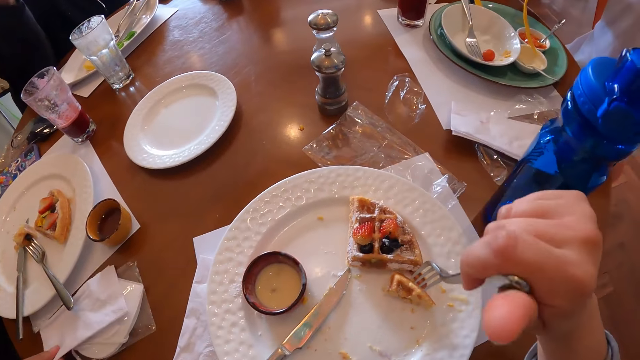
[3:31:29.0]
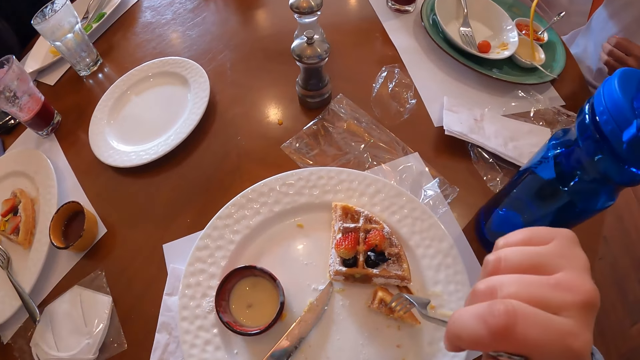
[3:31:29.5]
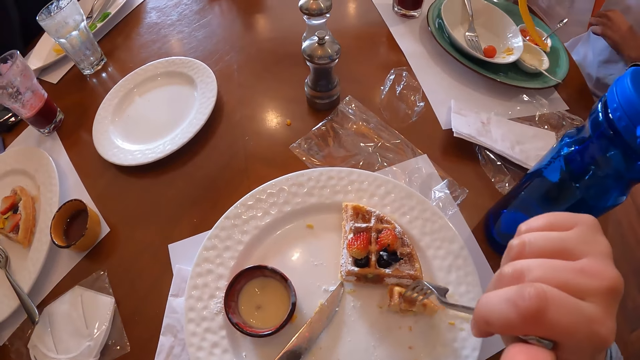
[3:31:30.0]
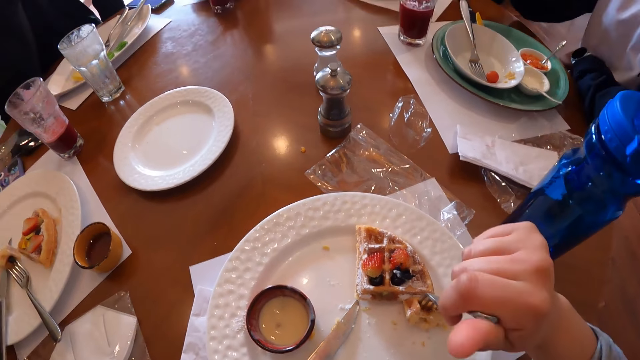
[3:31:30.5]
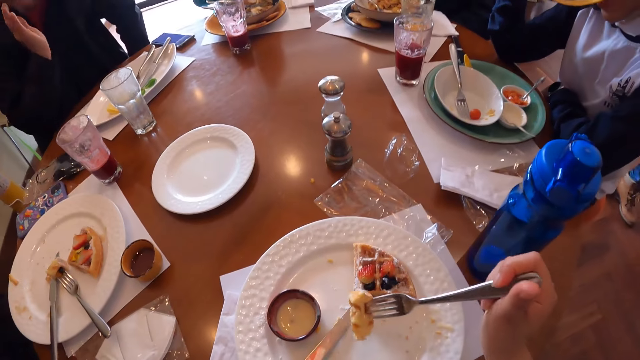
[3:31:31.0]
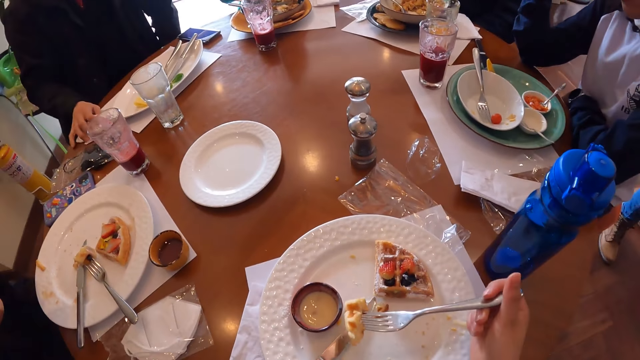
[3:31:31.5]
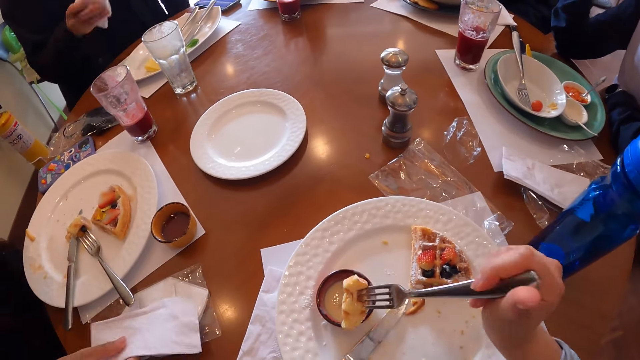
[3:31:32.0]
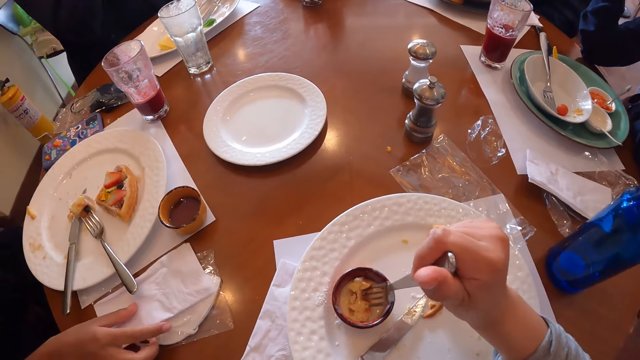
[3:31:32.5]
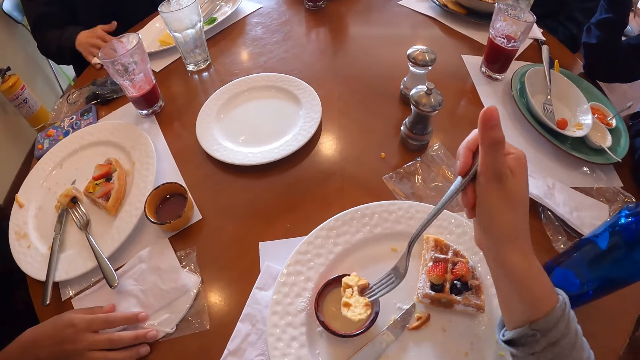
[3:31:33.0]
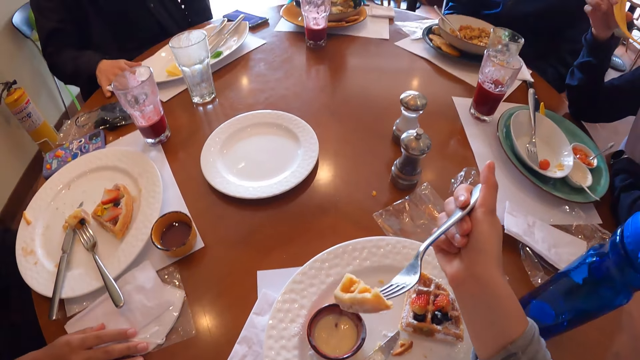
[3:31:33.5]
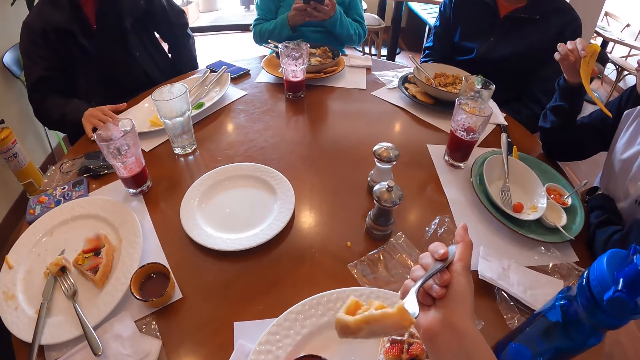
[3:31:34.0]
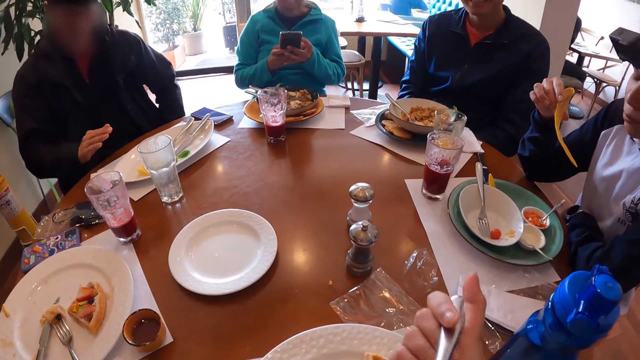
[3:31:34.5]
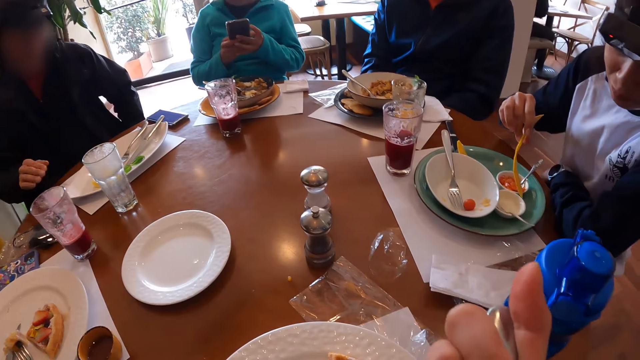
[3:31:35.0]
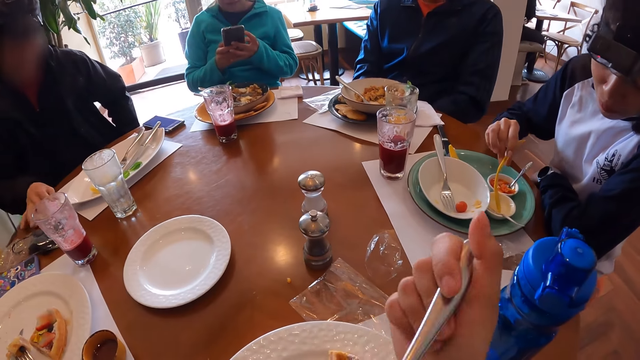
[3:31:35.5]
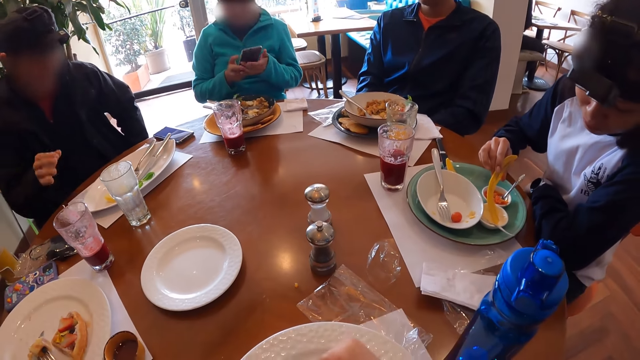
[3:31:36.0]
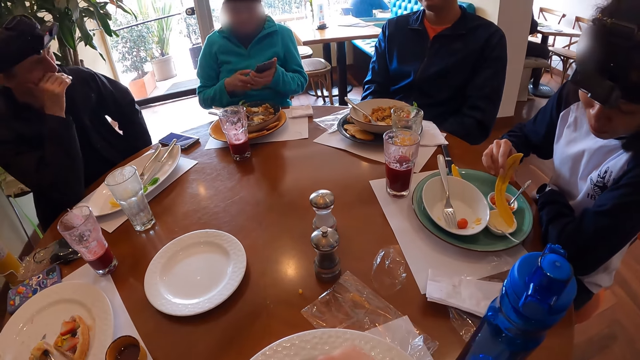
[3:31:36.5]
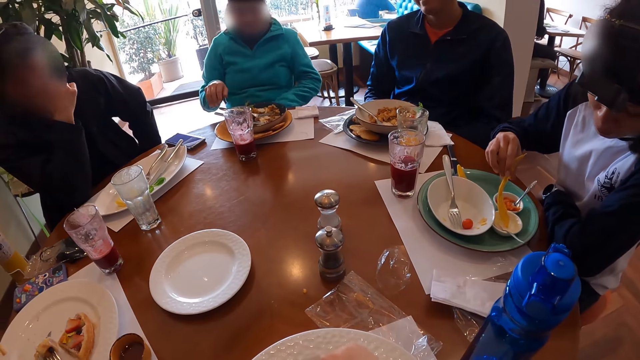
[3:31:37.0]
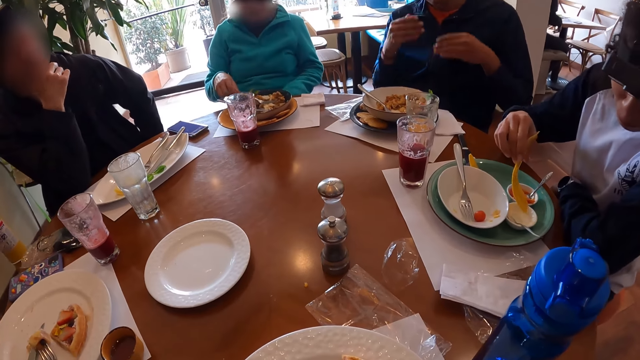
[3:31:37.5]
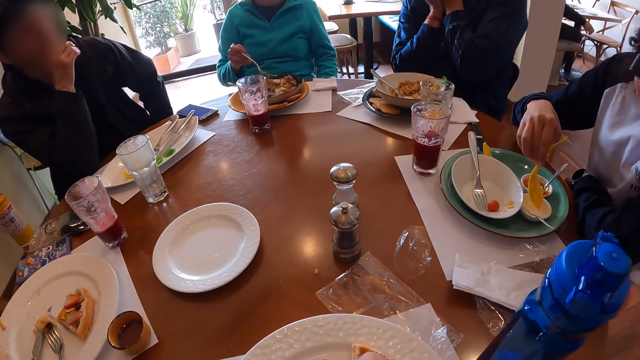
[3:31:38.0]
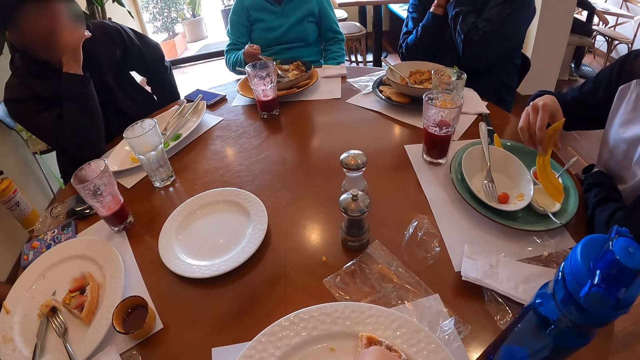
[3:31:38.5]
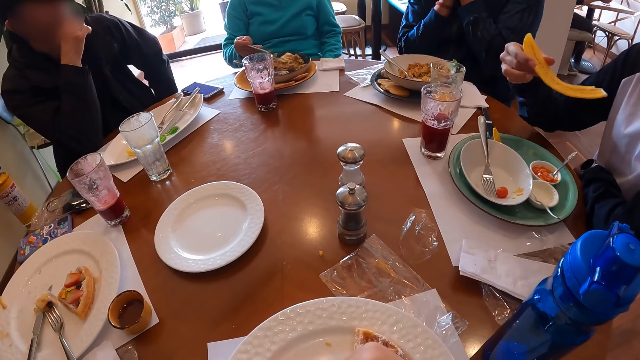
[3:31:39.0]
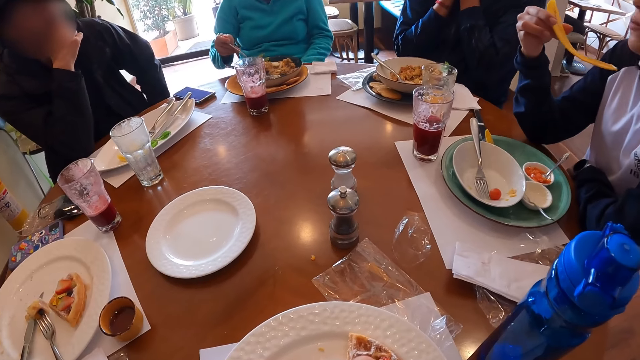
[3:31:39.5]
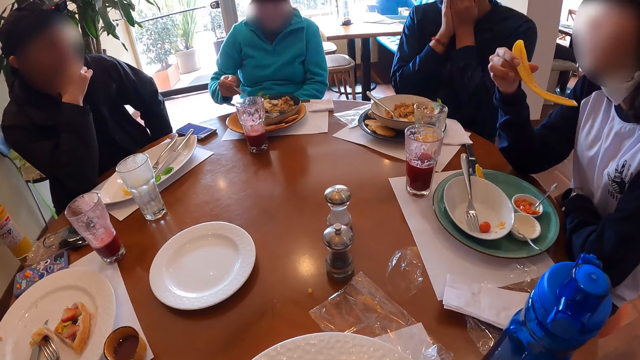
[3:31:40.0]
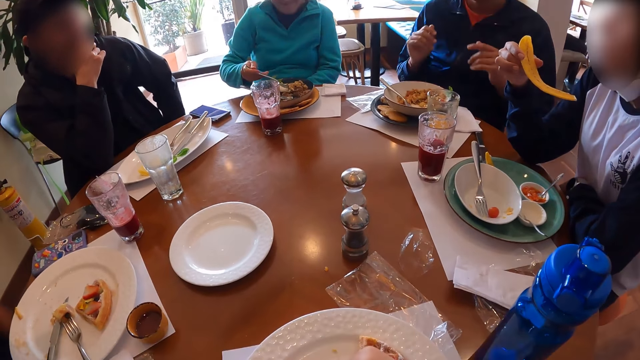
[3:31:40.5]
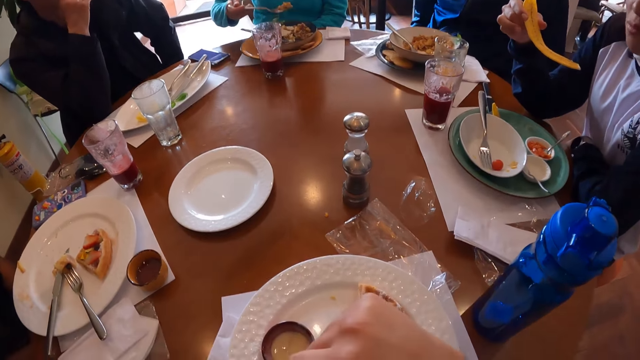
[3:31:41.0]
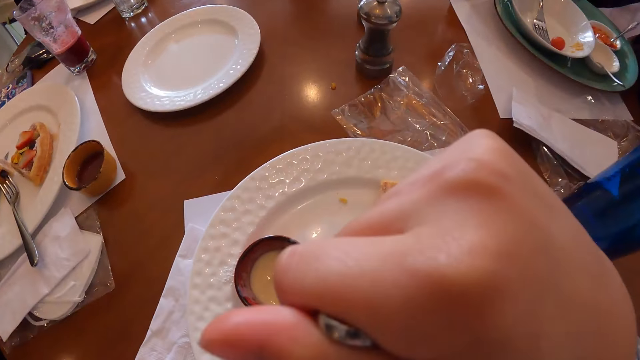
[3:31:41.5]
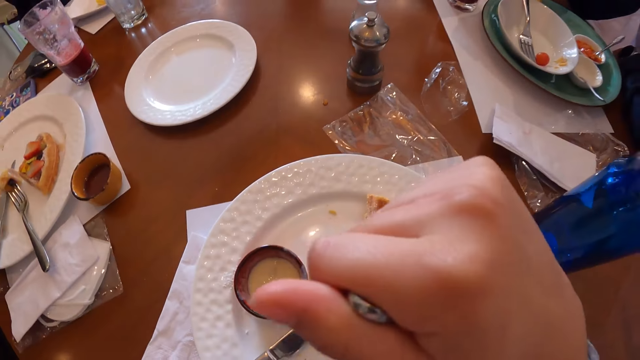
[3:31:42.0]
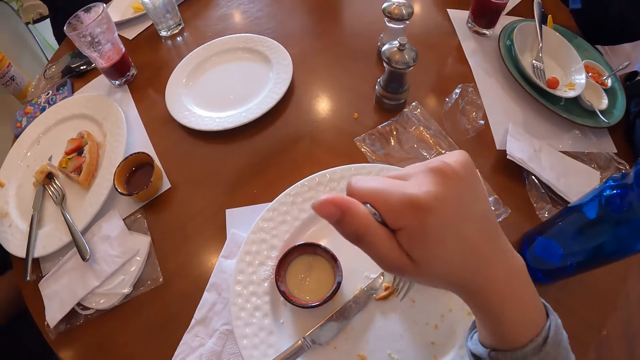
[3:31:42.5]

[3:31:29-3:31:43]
A woman picks up the serviette on the table with her right hand. Another woman dips the chip in the sauce bowl with her right hand and eats the chip with her right hand. The camera wearer picks up the waffle on the plate on the tablemat with the fork in her right hand. A man picks up the serviette on the table with his right hand. The first woman drops the serviette on the table with her right hand. The camera wearer dips the waffle into the white sauce bowl on the plate with the fork in her right hand. The man drops the serviette on the table with his right hand. The first woman moves the serviettes on the table with her right hand. The camera wearer eats the waffle with the fork in her right hand. The second woman dips the chip in the sauce bowl with her right hand. The man moves the serviette on the table with his right hand. A third woman holds the mobile phone with her left hand, drops the mobile phone on her lap with her left hand, picks up the fork on the plate with her right hand, and stirs the rice with the fried egg on the plate with the fork in her right hand. The second woman eats the chip with her right hand. The third woman eats the rice from the plate with the fork in her right hand.

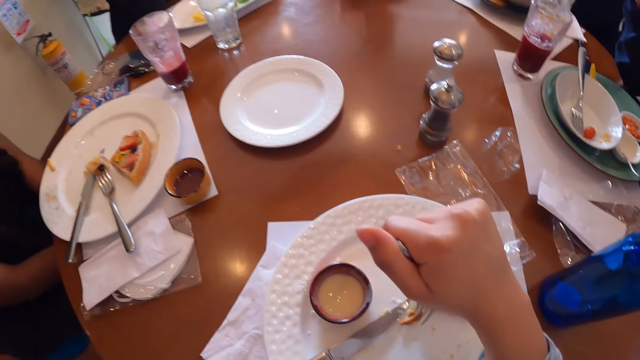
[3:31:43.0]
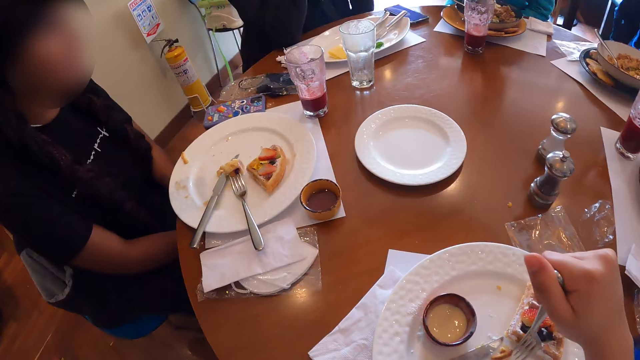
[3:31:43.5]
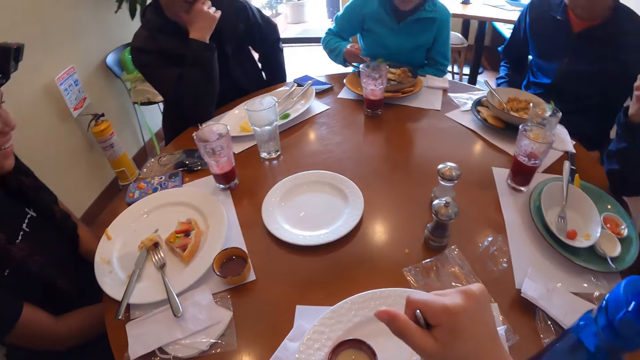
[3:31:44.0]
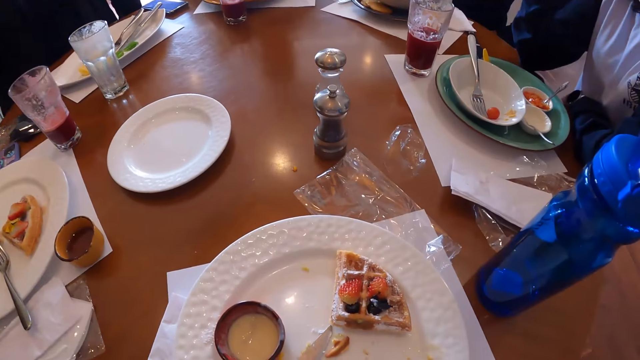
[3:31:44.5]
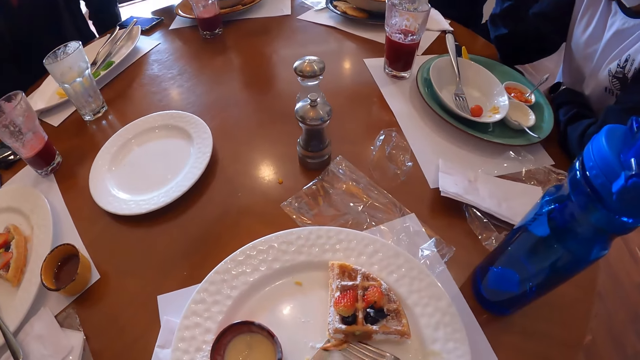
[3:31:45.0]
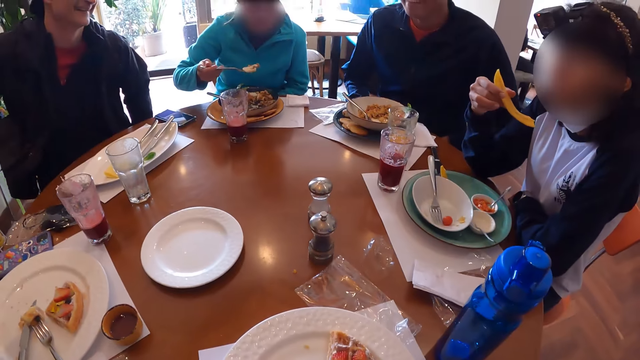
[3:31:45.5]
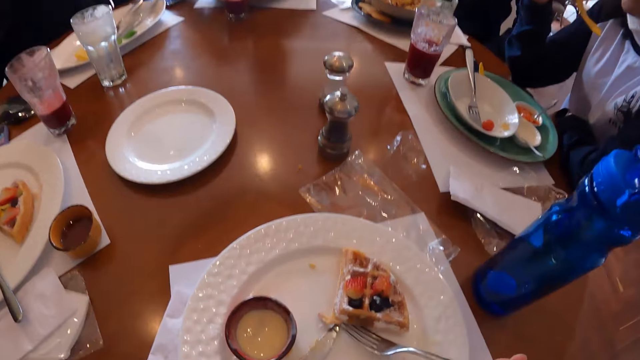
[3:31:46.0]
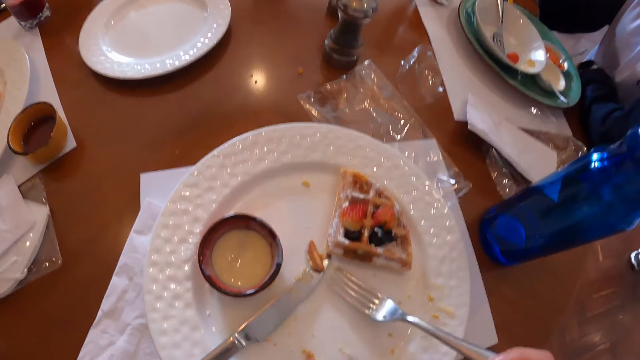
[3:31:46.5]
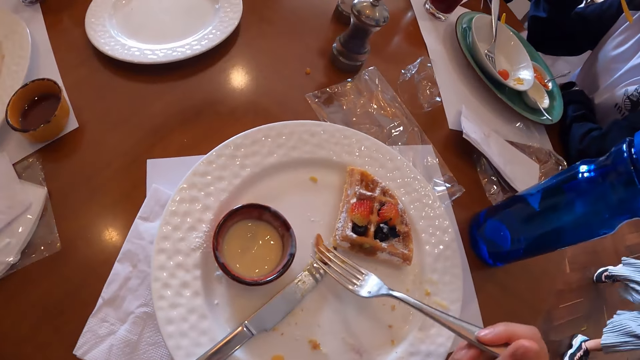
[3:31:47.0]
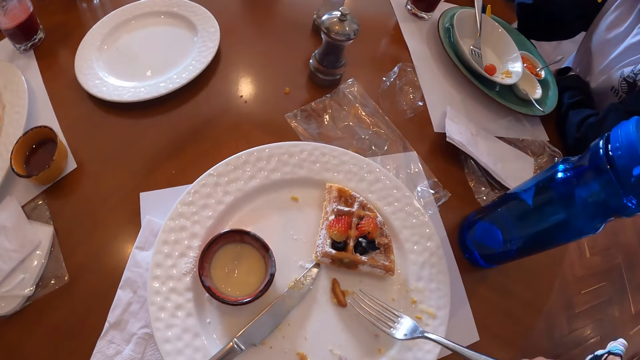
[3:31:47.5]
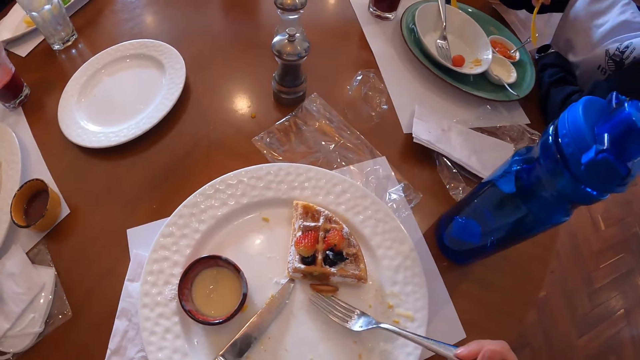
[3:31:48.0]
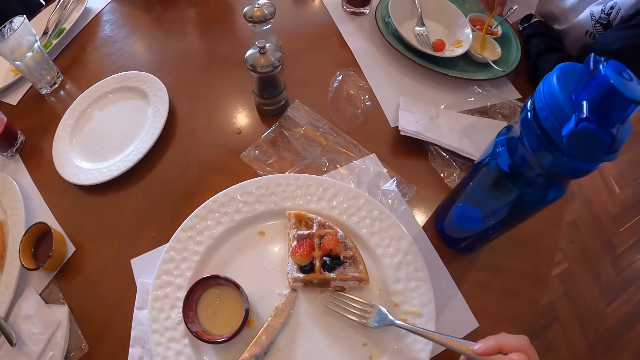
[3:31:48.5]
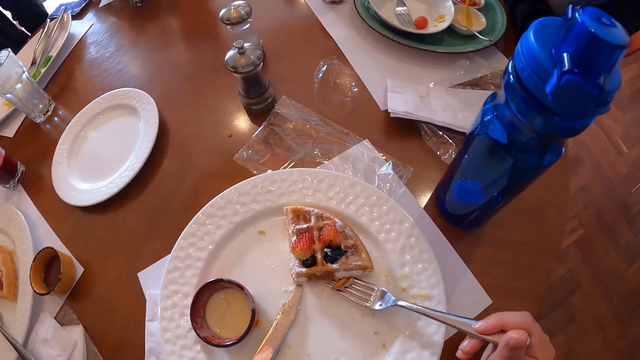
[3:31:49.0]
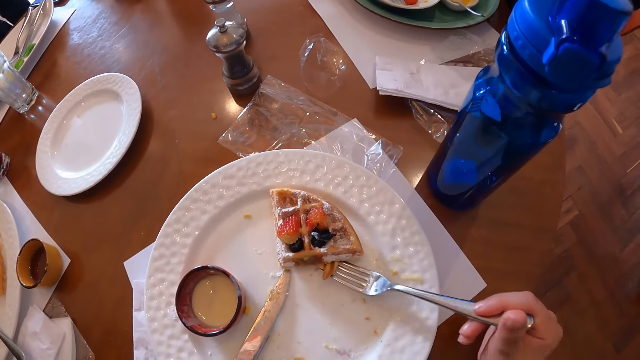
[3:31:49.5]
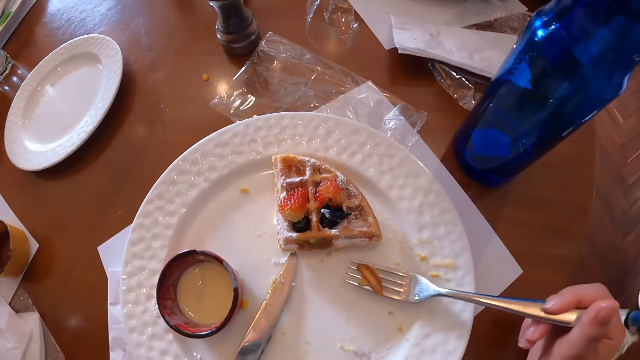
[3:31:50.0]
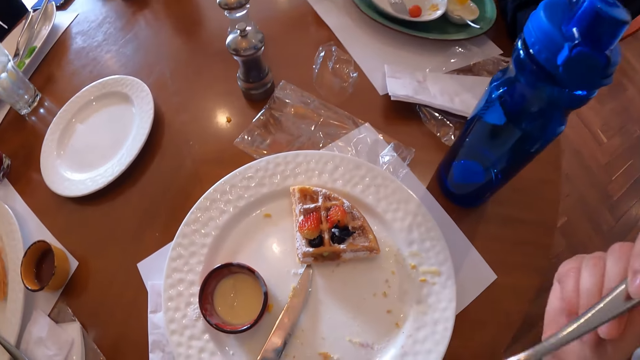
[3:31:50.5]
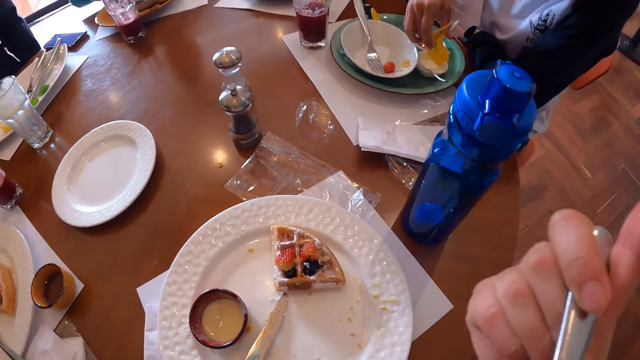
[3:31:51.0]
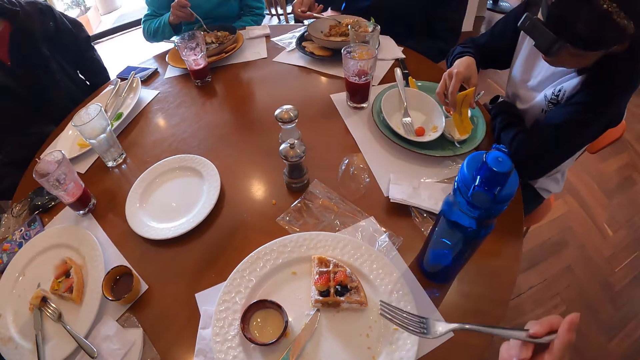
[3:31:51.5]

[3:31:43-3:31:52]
The camera wearer eats a waffle. A woman eats the rice from the plate with the fork in her right hand. The camera wearer moves a waffle piece on the plate with the fork in her right hand. She picks a crumb of waffles from the plate on the table with the fork in her right hand. She eats the crumb of waffles from the plate on the table with the fork in her right hand. Another woman picks some dipping sauce from the plate on the table with the slice of chips in her right hand. A man picks some porridge from a white plate on a green plate on the table with a fork in his right hand.
